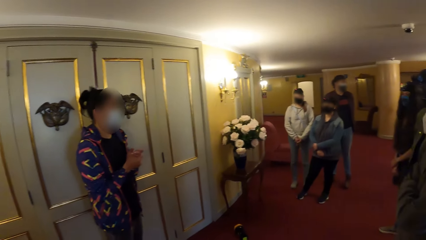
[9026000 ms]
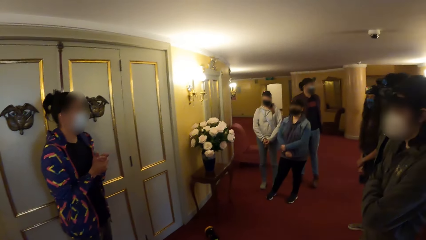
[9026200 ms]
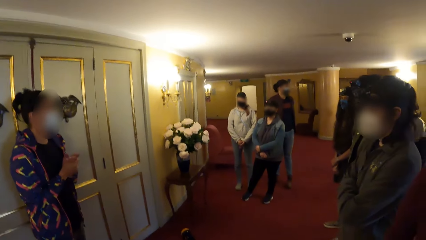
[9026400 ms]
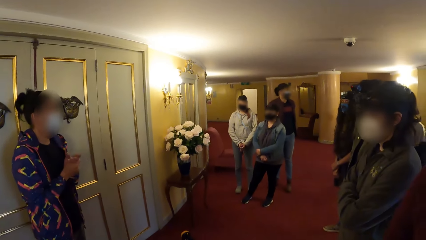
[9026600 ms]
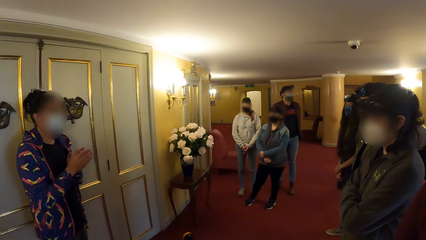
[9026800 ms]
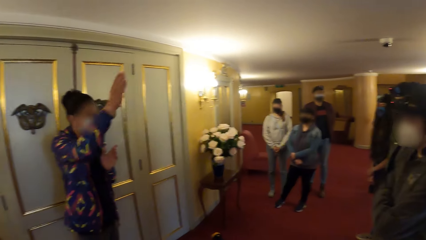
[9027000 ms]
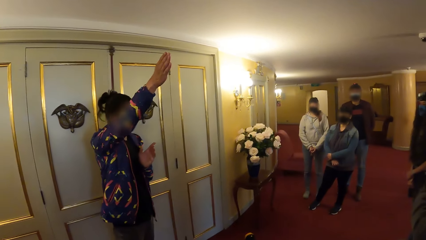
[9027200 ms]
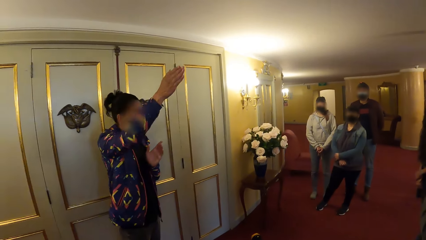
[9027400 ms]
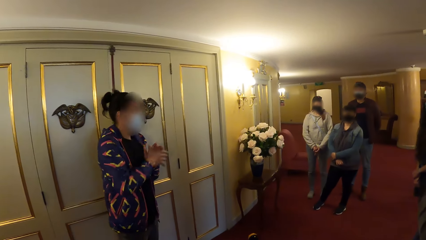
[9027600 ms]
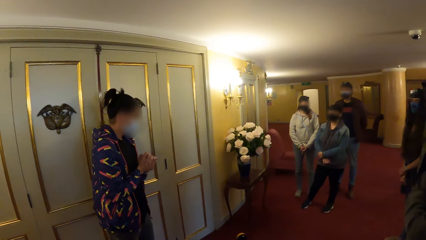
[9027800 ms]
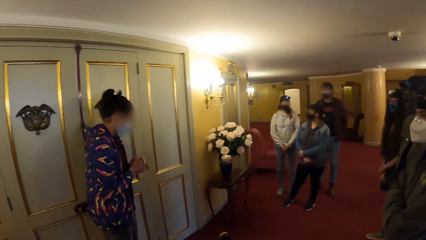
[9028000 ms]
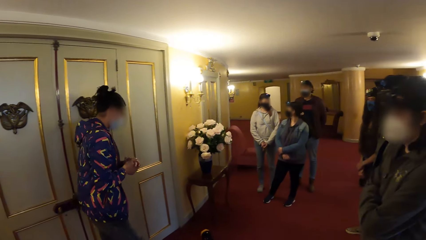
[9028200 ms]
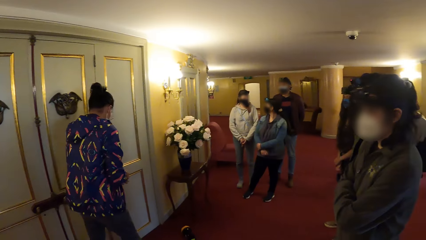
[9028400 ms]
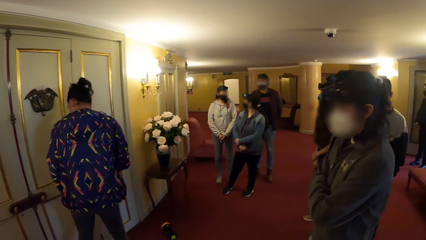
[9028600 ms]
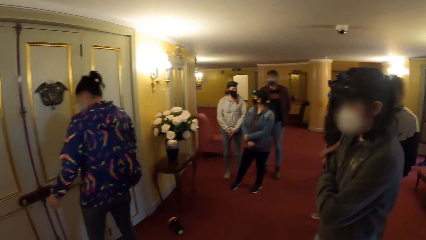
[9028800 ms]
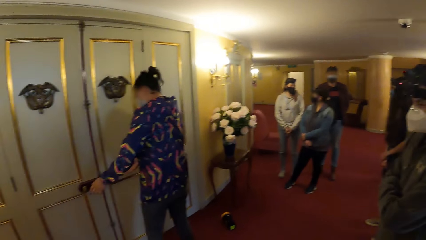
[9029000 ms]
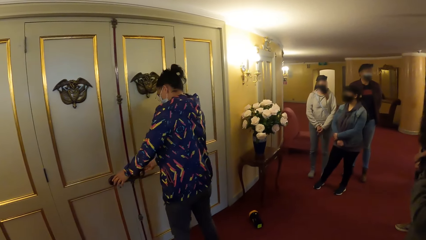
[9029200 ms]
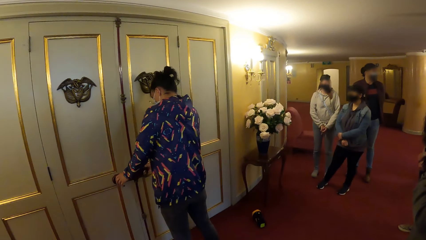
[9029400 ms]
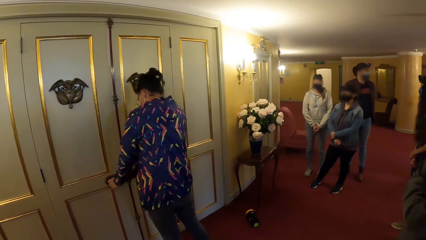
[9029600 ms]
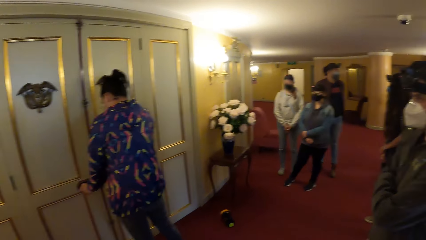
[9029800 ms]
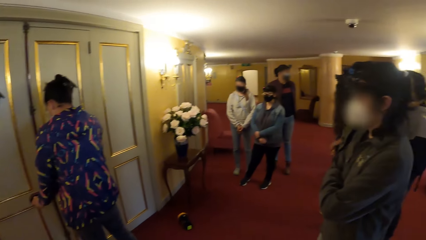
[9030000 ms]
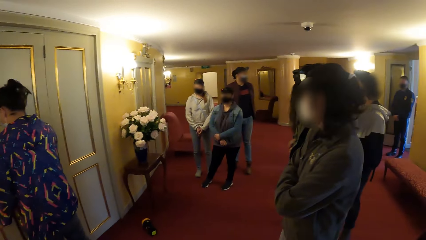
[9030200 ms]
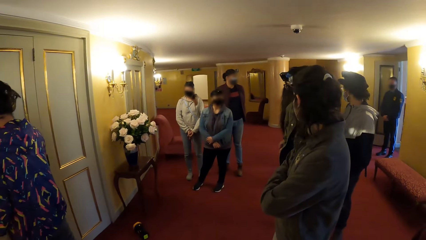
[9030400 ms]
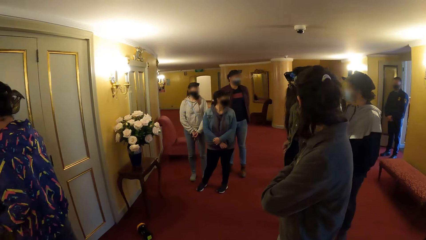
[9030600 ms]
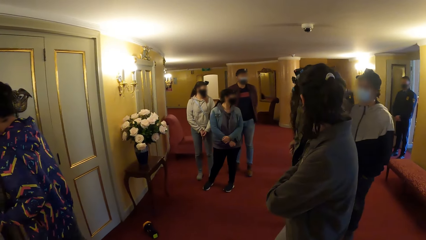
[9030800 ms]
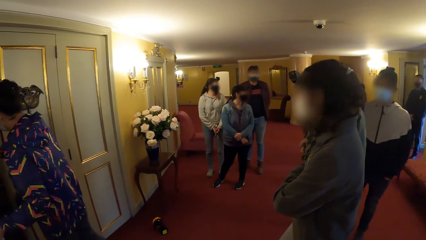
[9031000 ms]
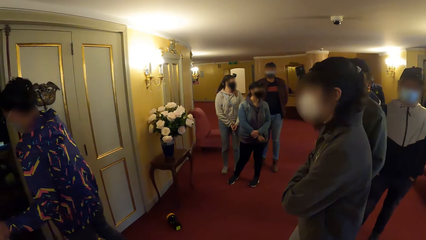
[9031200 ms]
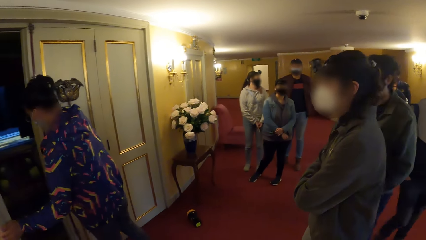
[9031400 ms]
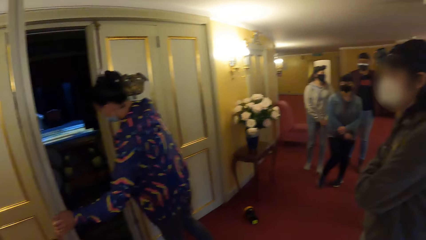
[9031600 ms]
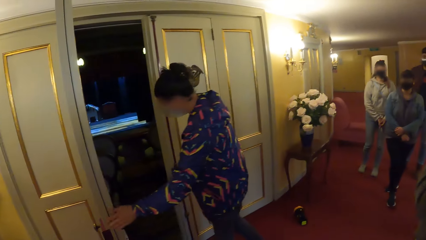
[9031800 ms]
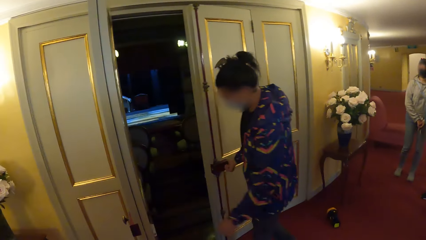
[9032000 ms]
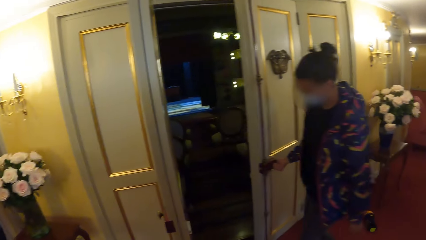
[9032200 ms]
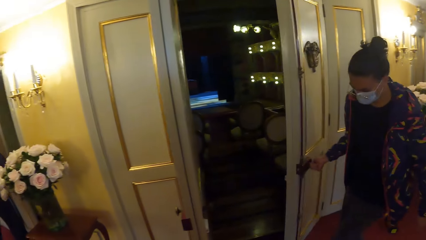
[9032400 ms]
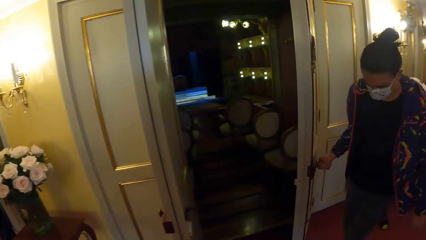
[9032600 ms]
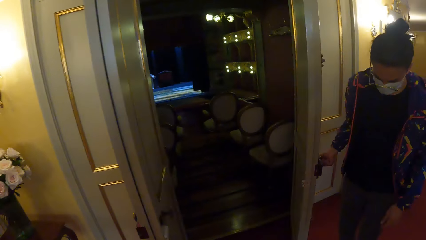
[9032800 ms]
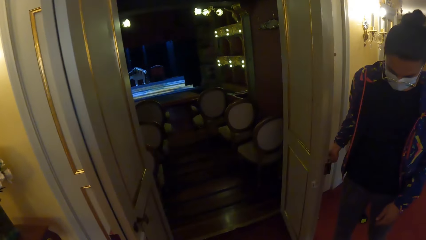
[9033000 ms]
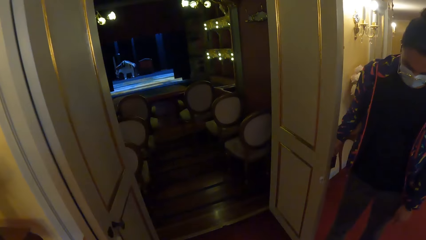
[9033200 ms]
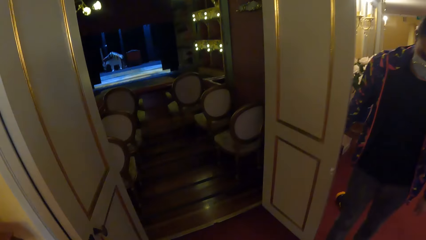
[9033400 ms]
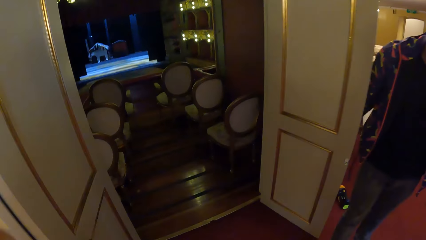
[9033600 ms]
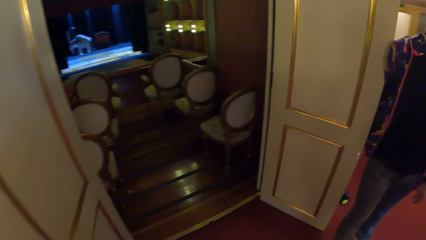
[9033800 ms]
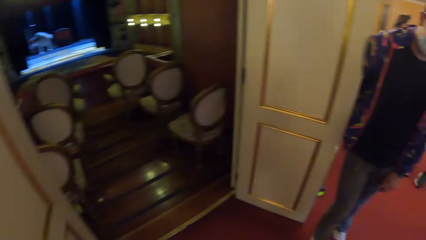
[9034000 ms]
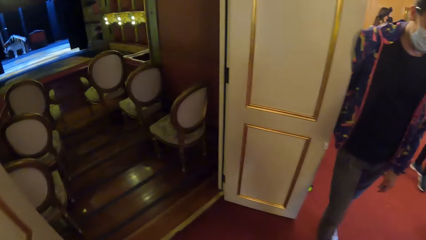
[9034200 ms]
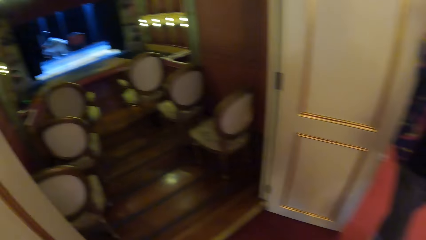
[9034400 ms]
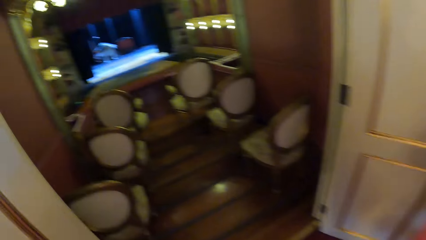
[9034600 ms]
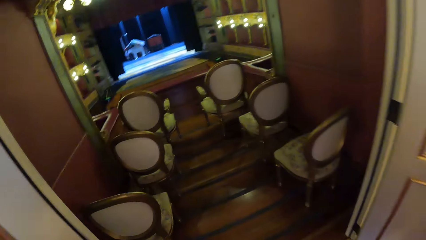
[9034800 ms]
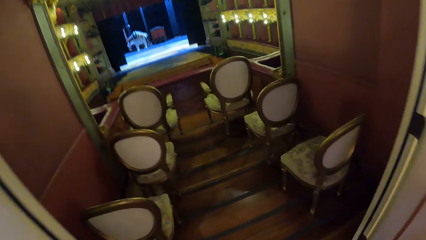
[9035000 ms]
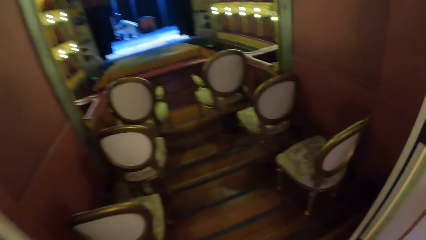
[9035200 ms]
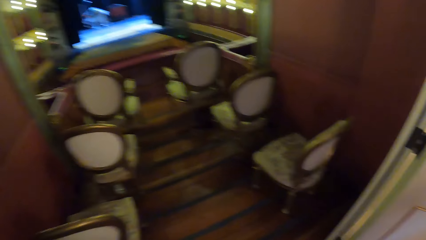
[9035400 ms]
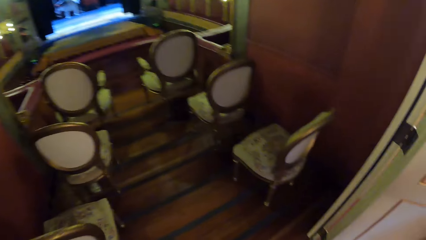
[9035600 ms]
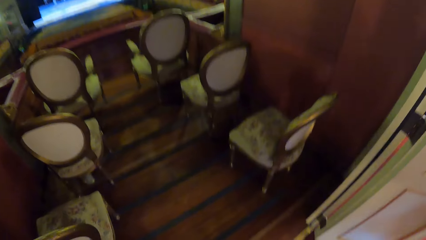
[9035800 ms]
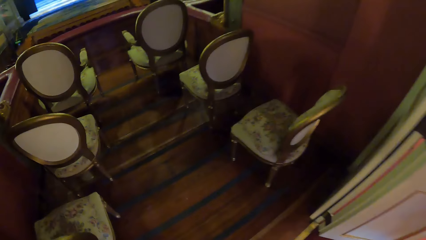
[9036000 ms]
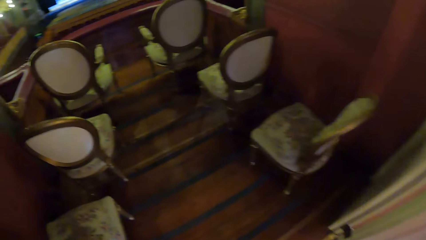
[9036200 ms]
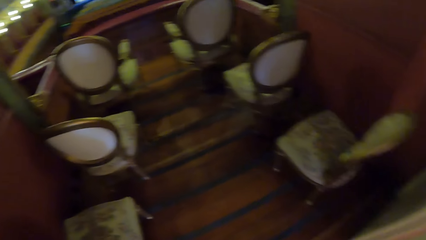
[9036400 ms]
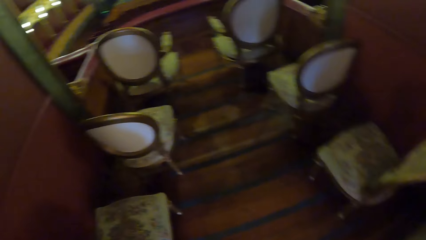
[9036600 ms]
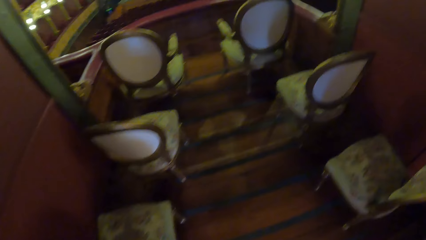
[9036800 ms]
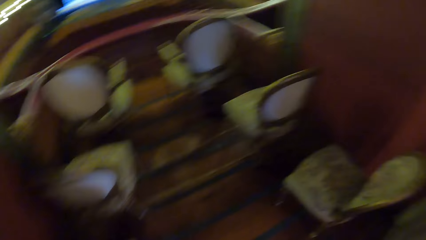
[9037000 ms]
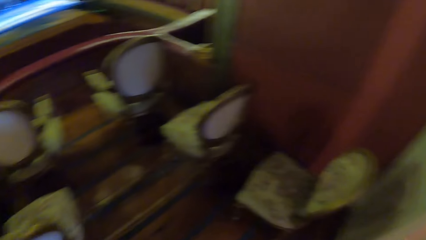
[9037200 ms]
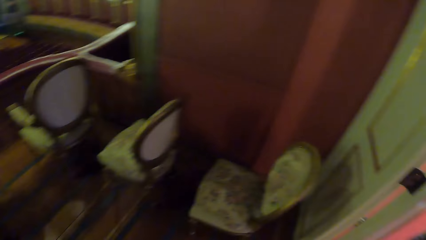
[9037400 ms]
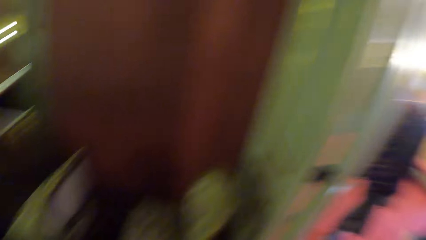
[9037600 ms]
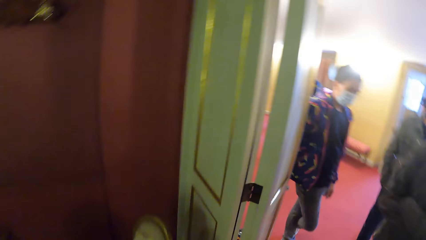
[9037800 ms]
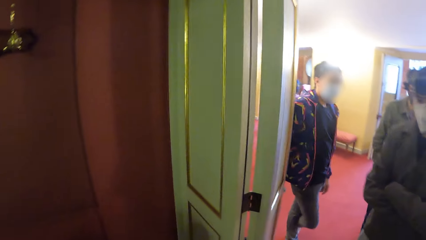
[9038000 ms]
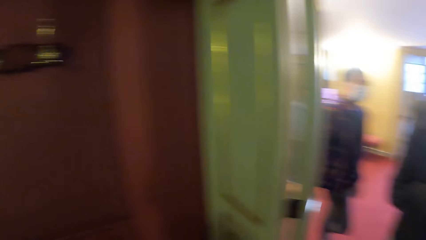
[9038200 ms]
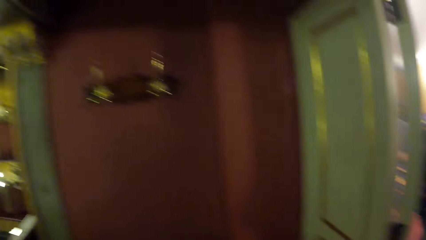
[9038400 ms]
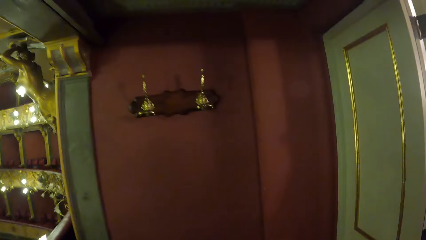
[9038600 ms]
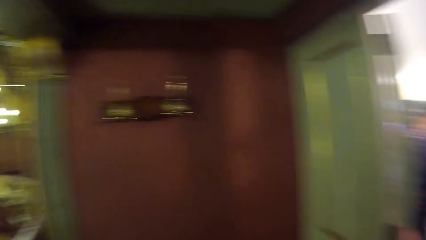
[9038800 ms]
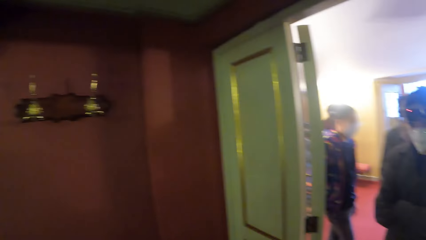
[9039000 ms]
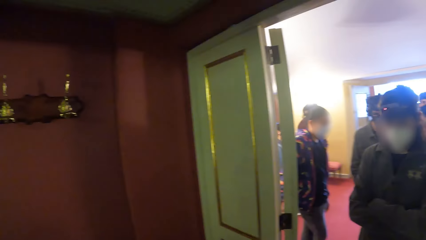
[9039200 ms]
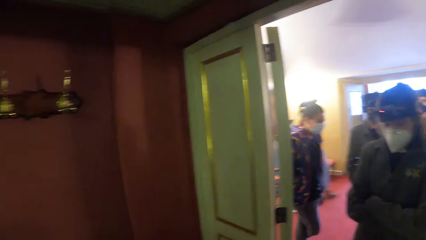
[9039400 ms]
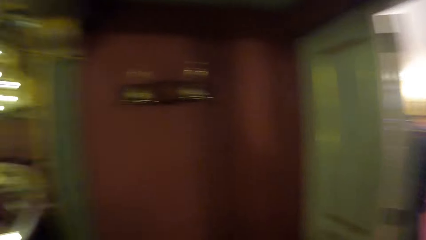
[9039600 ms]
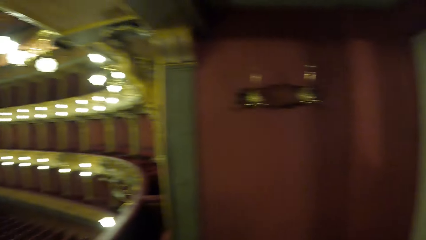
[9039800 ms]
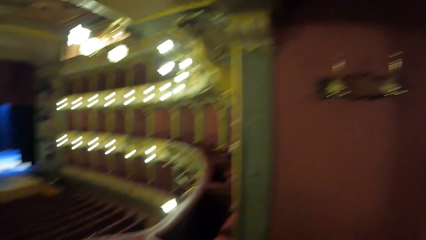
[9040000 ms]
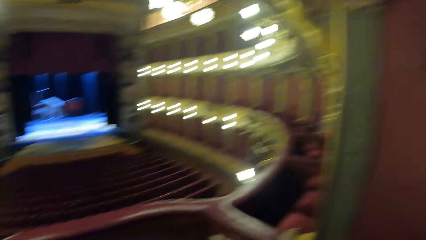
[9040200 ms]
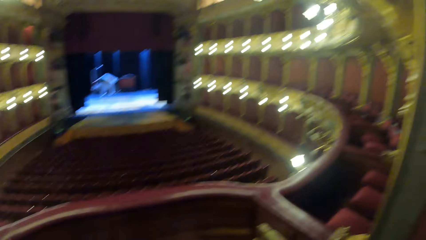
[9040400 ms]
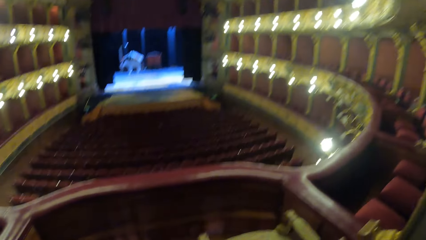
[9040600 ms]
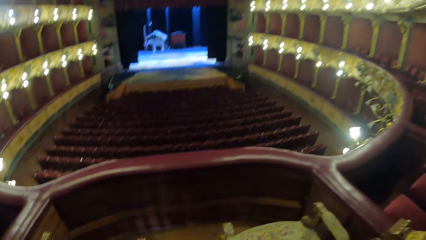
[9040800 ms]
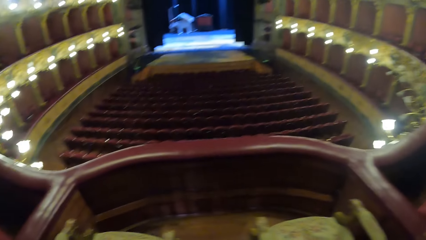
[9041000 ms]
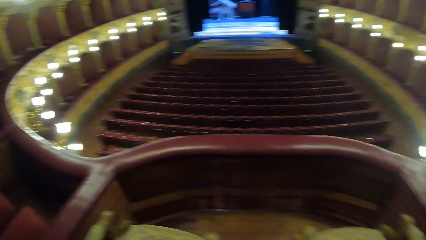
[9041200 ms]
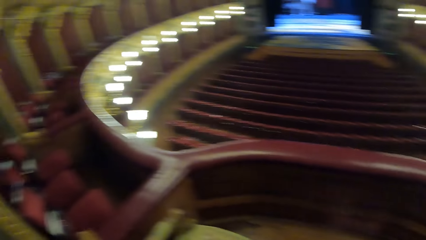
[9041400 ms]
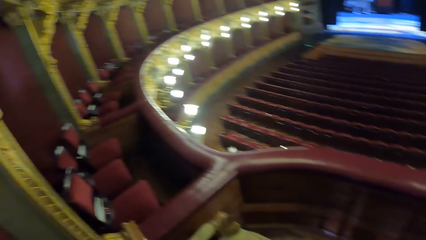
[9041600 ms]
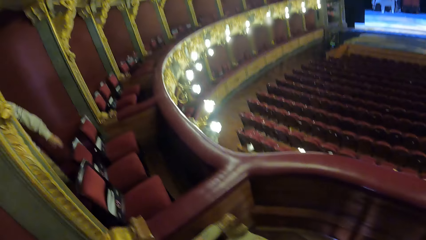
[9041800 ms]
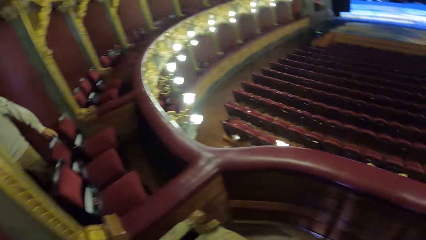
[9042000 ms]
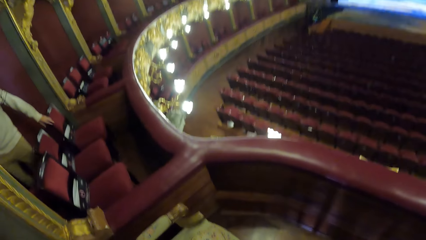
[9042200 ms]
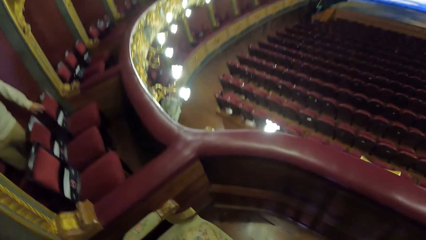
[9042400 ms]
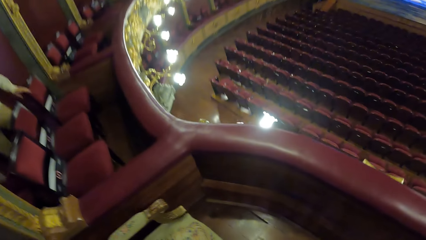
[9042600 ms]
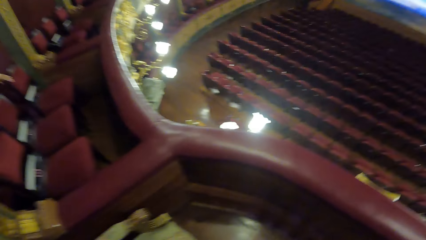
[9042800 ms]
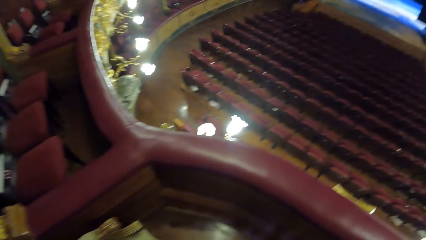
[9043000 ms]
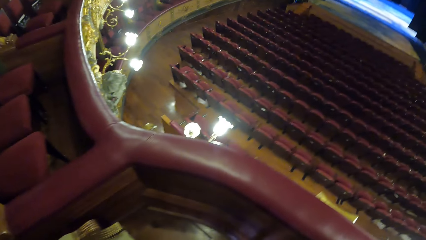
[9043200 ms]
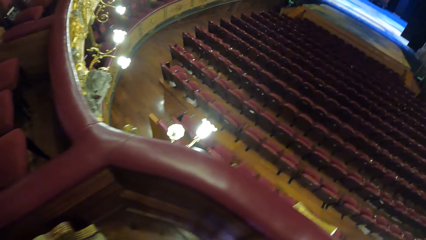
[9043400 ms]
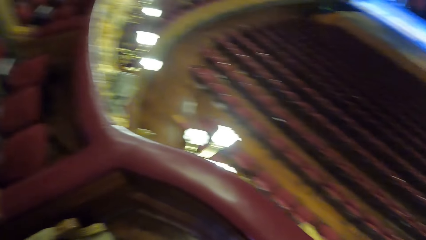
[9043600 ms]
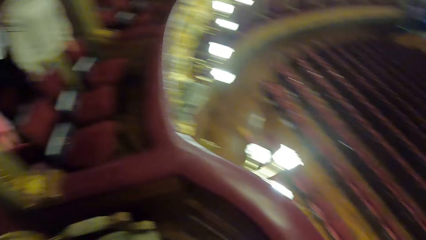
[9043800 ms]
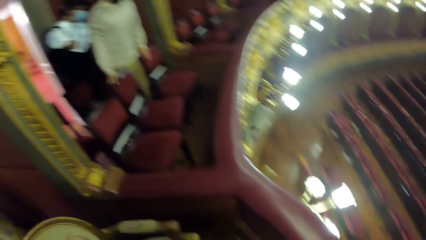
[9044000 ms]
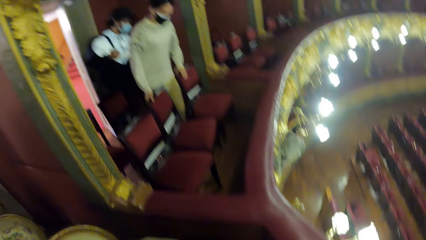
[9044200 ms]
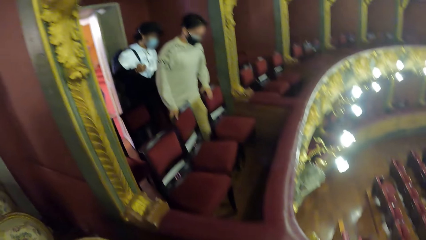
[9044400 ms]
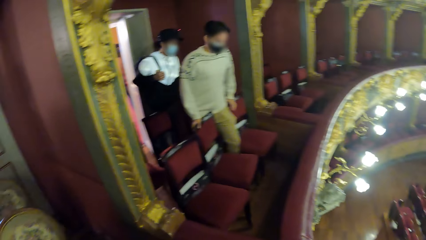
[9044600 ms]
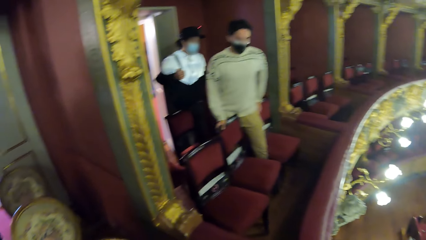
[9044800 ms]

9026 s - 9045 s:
The woman opens the door with her left hand. The woman removes her left hand from the door. The woman opens the door with her right hand. The camera wearer walks around. The camera wearer and the group of people walk into an auditorium. They look around.
